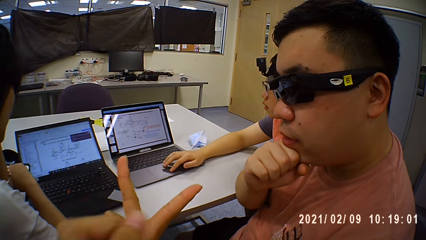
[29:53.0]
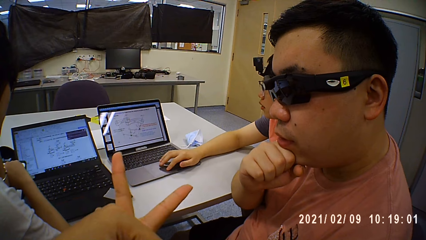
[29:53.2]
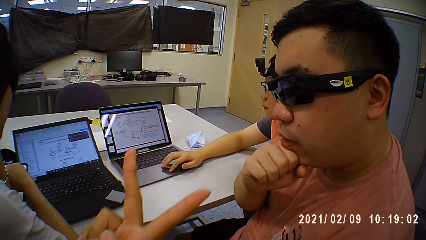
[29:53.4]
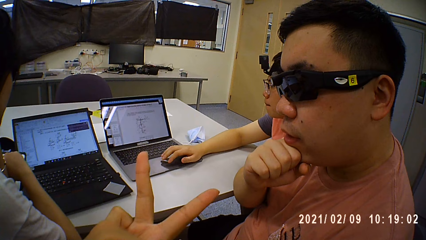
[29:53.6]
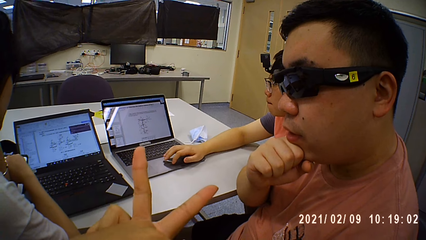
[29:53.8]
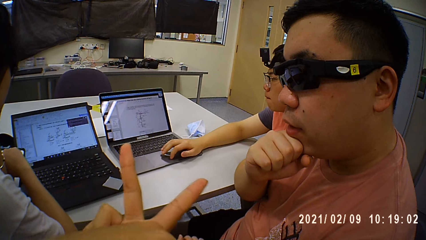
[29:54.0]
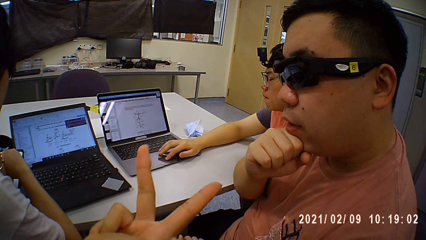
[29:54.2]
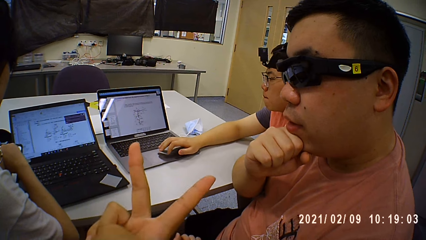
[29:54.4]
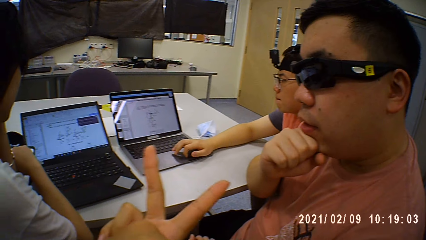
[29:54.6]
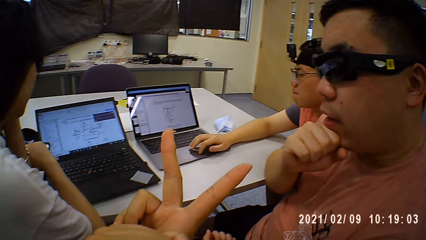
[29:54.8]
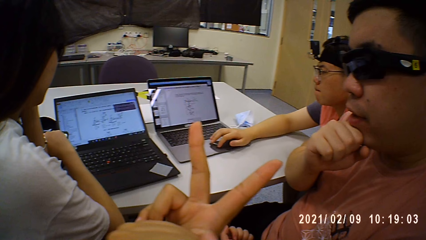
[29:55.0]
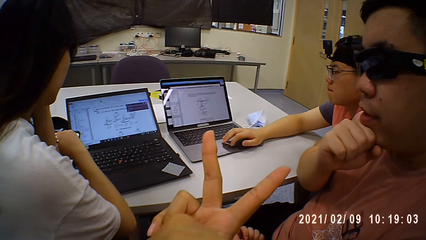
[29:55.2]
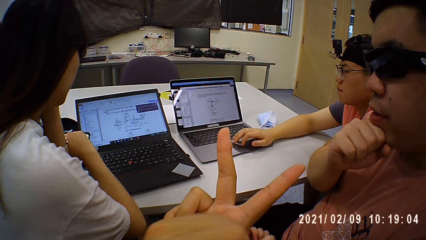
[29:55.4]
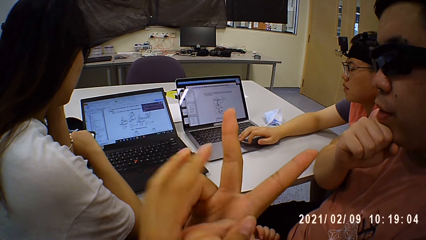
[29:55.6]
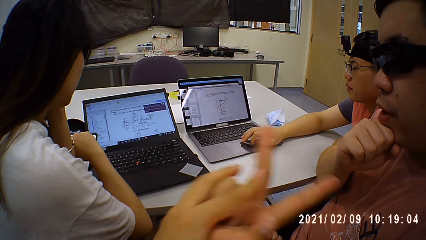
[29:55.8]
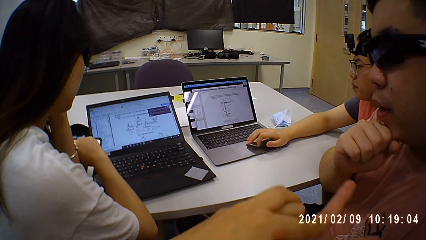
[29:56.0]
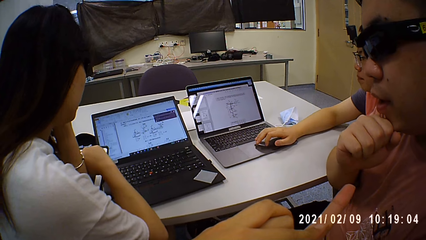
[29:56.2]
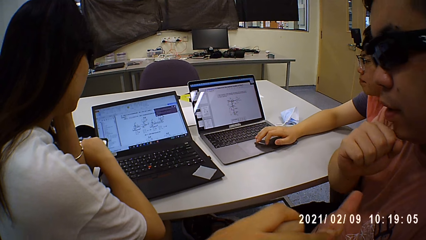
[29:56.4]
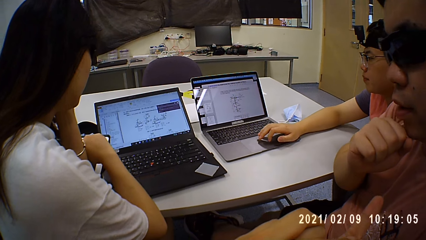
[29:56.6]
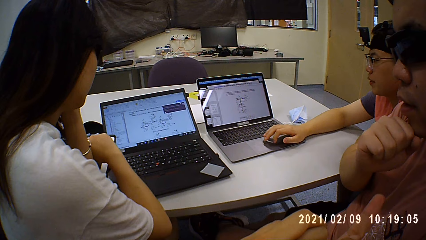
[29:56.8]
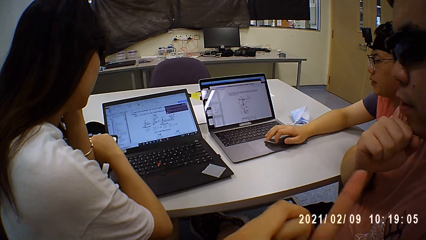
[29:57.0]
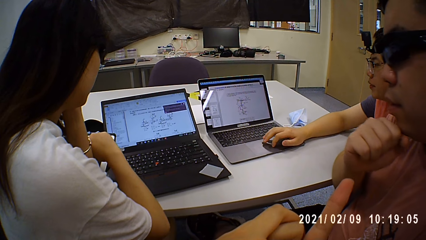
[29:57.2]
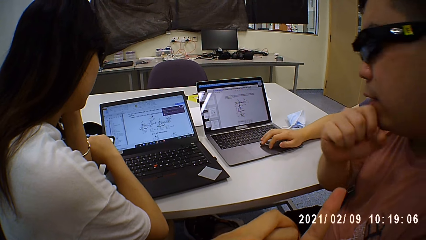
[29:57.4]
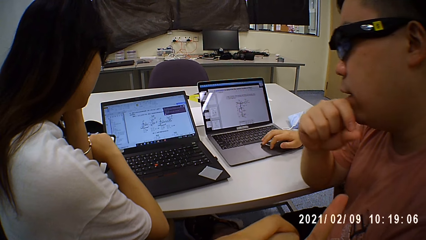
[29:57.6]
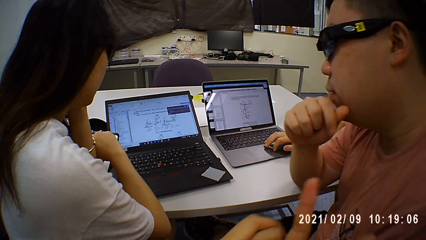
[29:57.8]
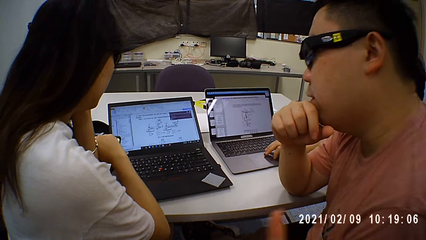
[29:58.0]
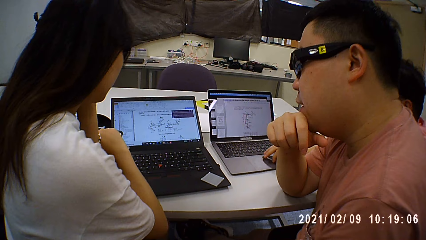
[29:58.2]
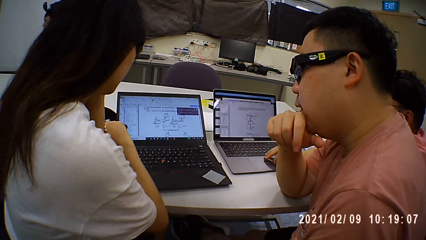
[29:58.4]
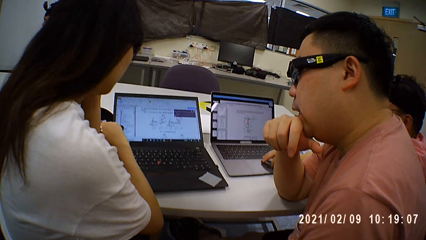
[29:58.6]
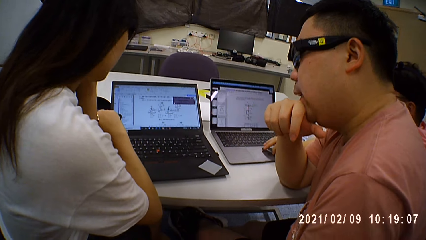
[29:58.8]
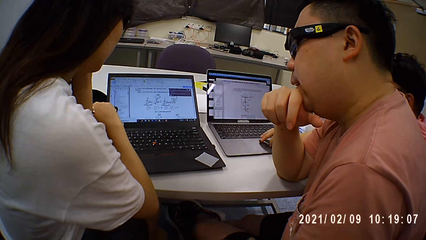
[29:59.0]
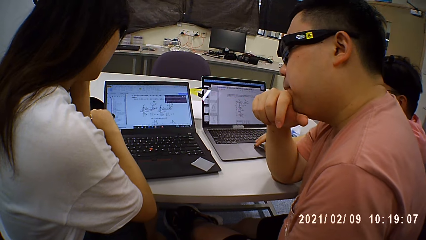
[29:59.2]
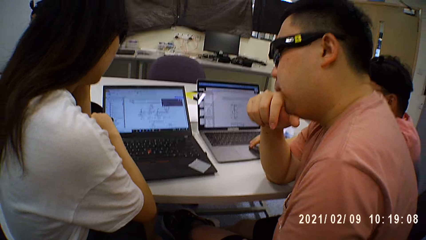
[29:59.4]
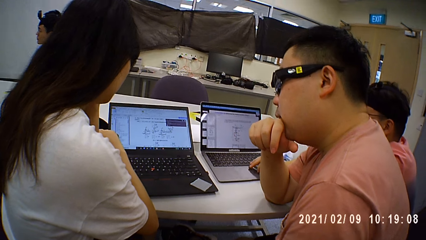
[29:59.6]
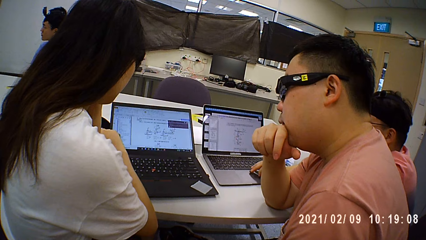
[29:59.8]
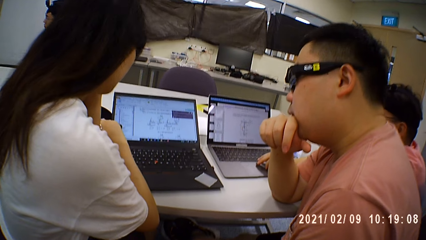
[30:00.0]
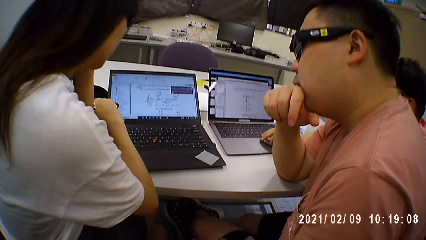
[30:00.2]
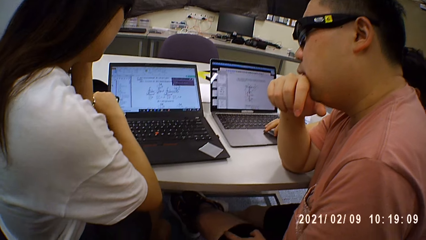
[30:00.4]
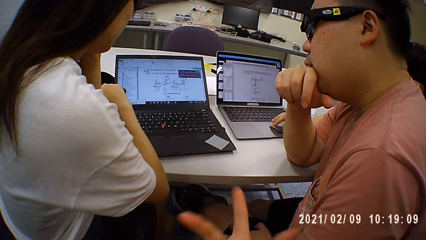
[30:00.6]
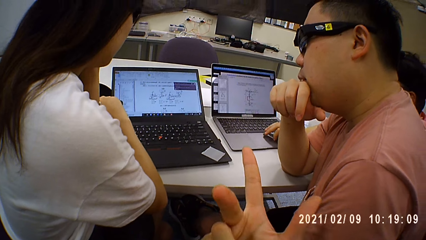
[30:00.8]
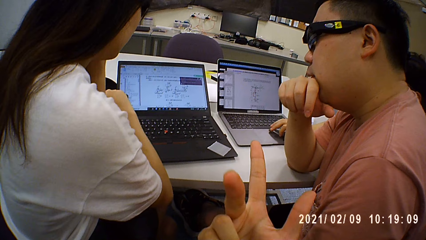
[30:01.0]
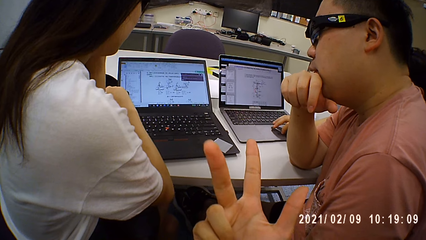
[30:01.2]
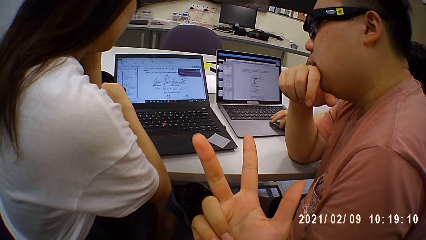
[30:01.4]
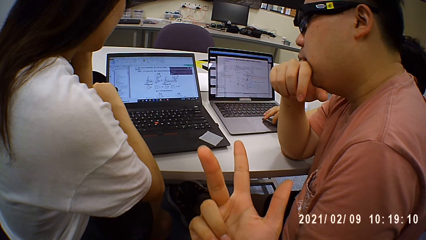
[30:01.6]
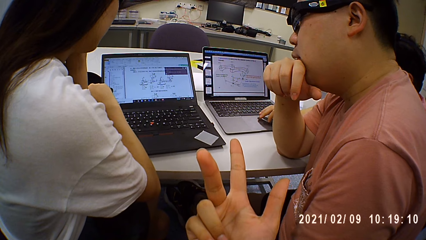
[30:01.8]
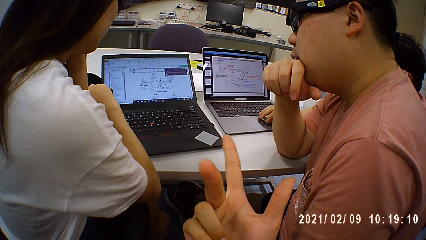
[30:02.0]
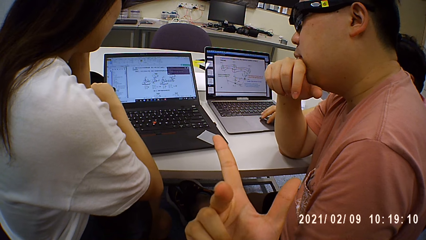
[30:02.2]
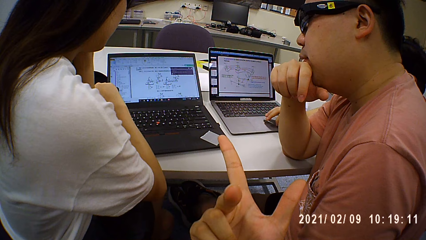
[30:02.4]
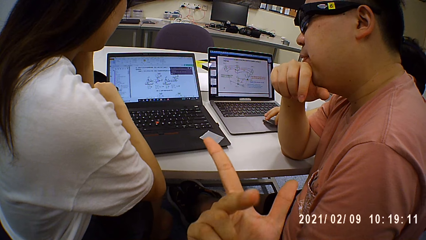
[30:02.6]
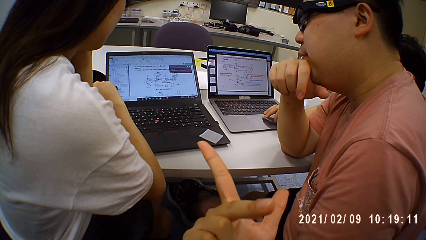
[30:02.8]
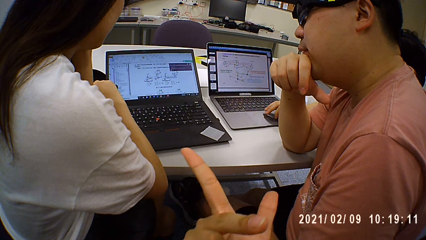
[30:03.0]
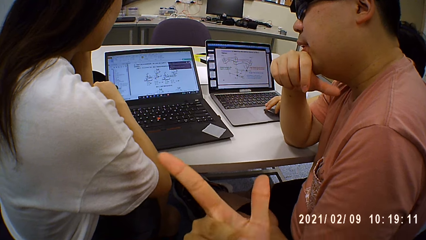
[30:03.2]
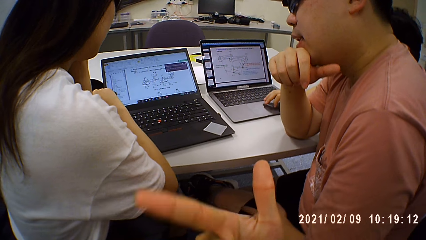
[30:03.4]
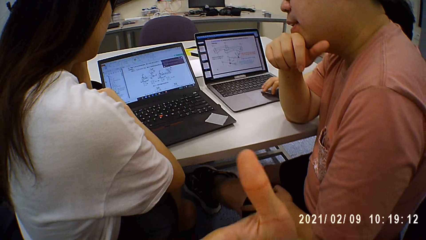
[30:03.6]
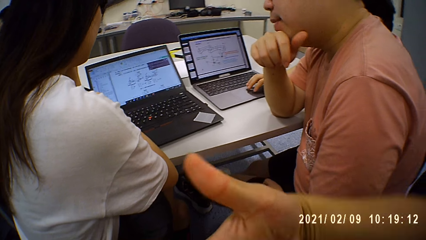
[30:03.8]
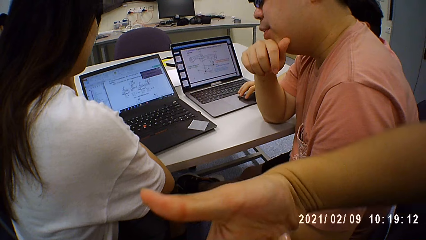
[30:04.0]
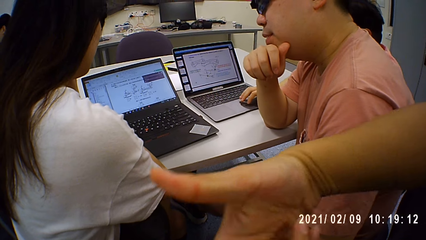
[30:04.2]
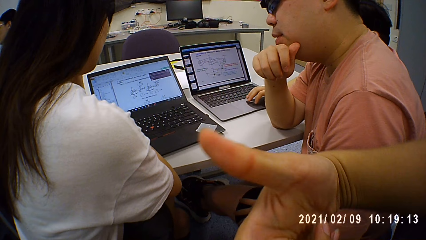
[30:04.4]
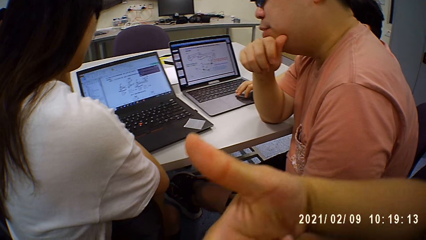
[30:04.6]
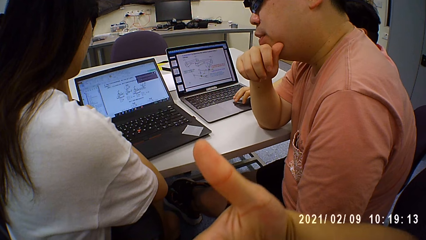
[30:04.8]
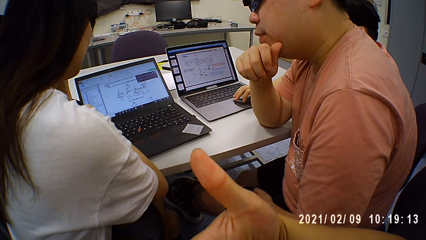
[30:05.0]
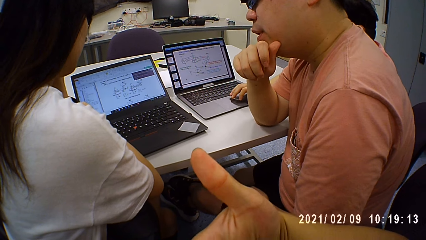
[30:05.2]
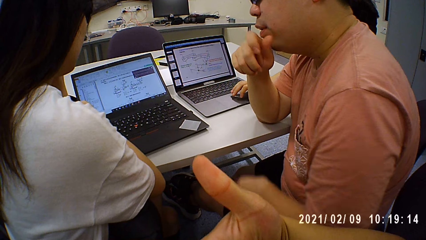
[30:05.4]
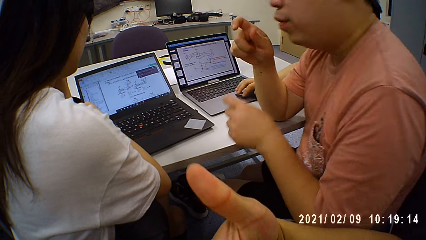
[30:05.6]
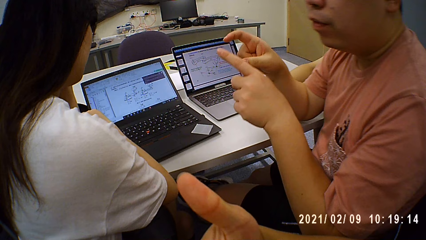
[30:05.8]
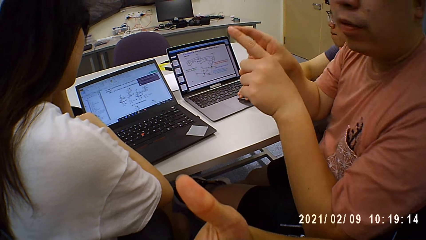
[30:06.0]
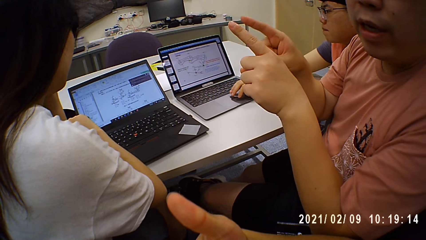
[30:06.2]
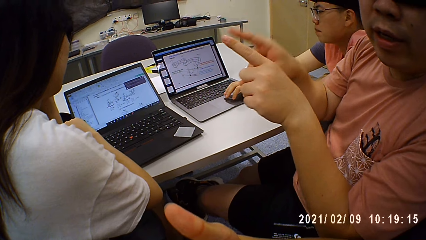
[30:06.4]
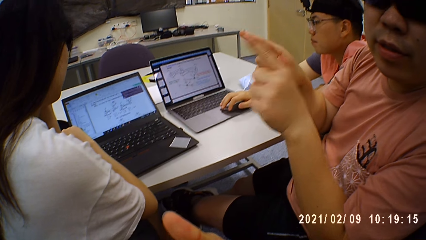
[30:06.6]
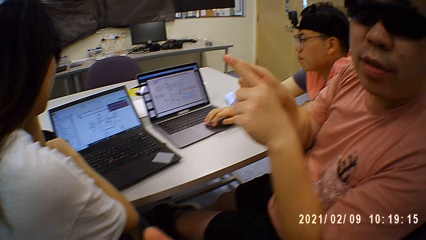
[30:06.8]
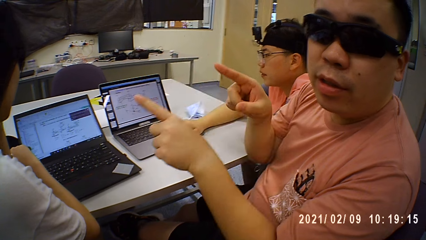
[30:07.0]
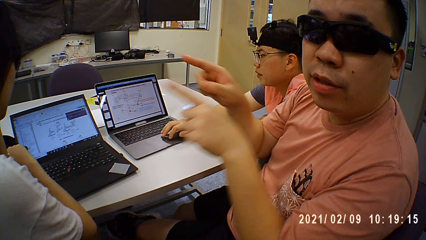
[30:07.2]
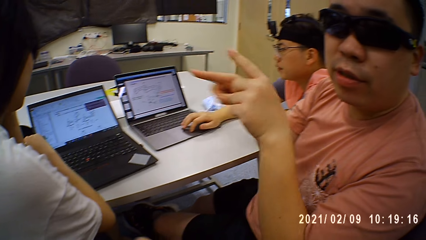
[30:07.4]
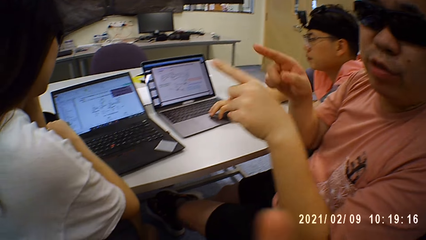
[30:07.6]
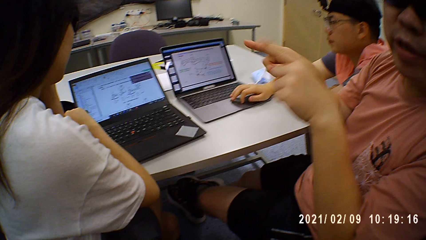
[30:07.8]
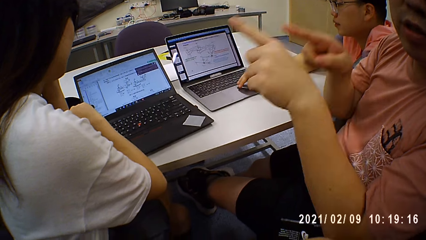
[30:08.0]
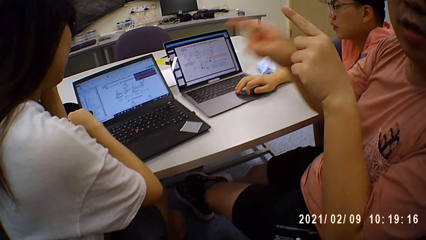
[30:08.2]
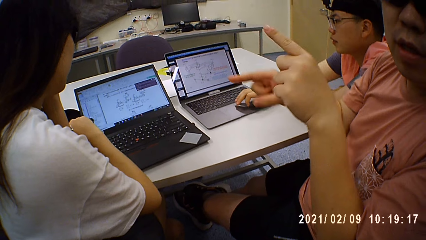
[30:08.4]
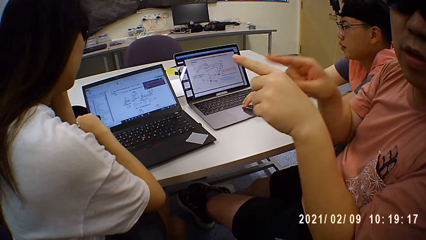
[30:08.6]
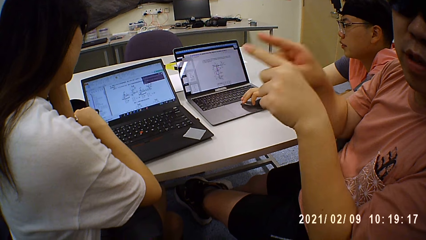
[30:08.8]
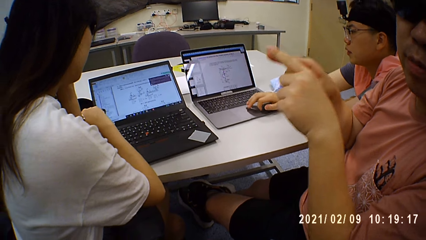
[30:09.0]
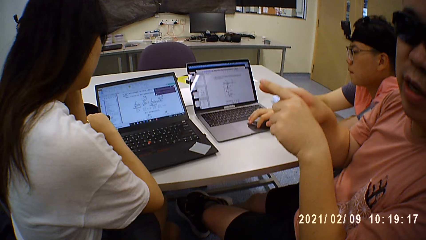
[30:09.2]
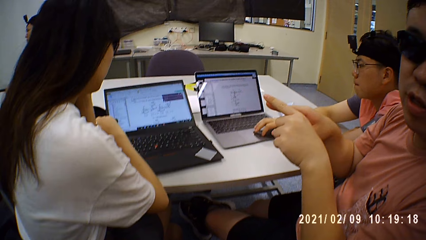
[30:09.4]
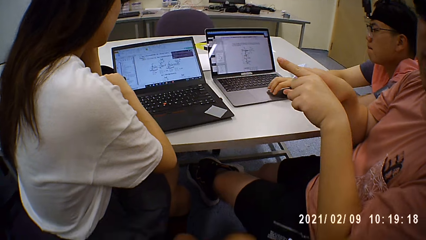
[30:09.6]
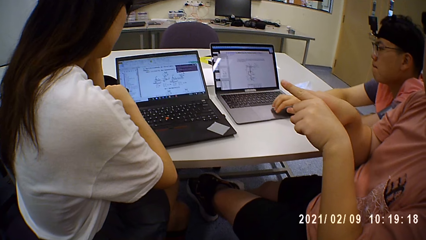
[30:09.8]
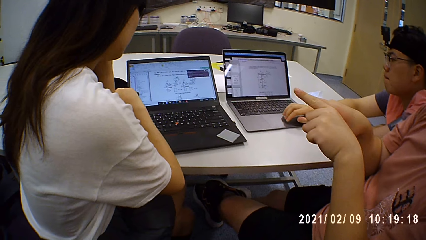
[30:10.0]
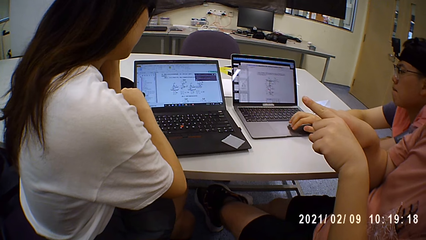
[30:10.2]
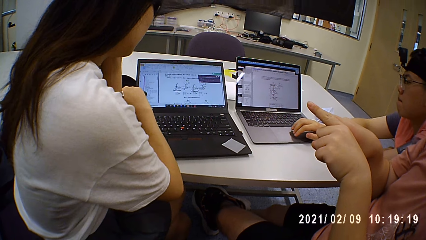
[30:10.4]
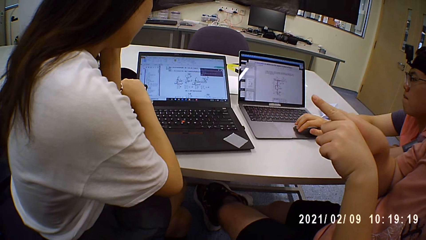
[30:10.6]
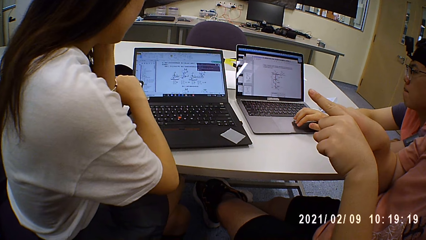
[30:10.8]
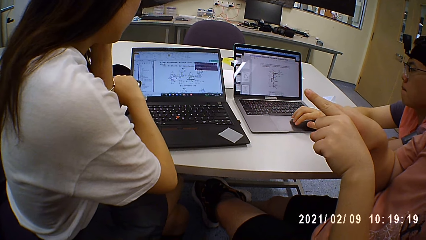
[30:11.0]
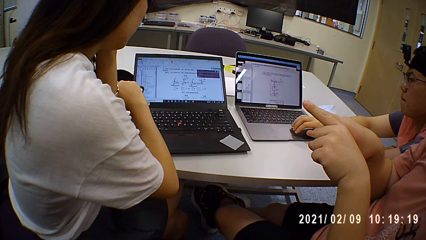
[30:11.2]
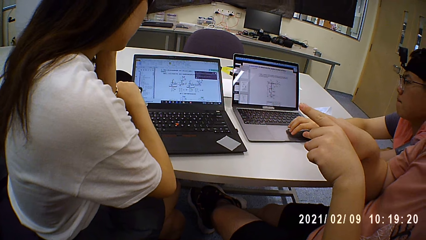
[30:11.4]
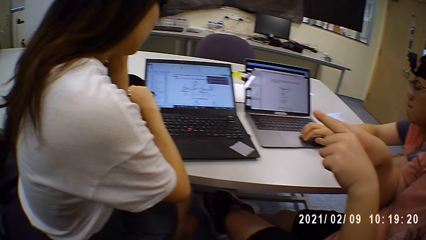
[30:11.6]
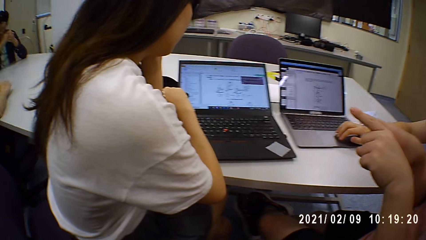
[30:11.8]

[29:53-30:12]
The camera wearer shows signs with fingers. They show signs with fingers again.
